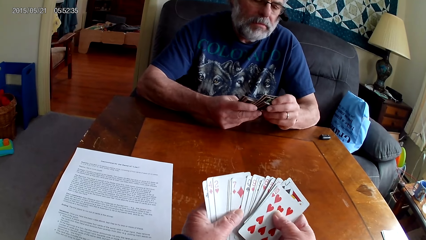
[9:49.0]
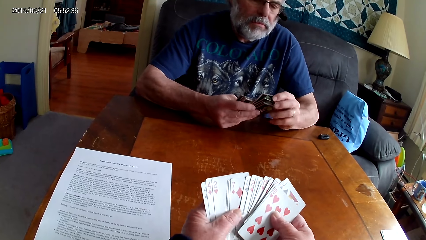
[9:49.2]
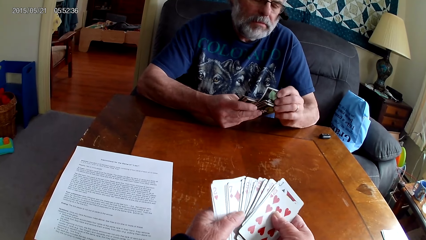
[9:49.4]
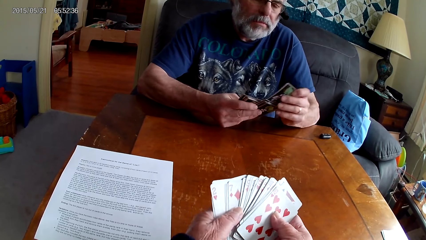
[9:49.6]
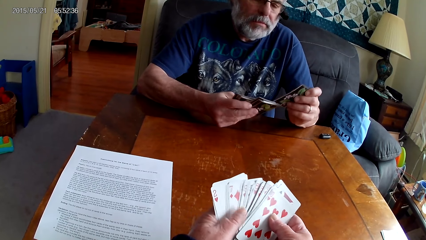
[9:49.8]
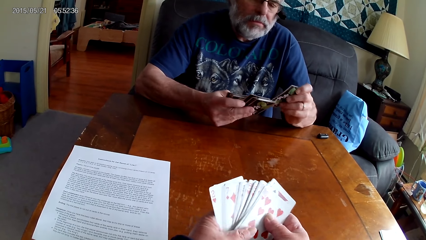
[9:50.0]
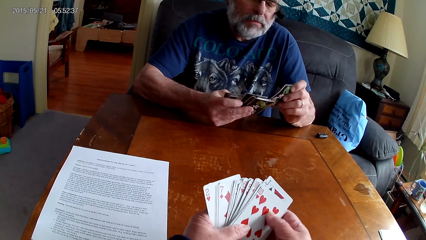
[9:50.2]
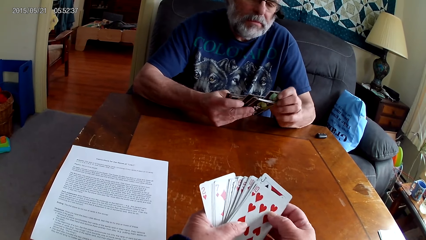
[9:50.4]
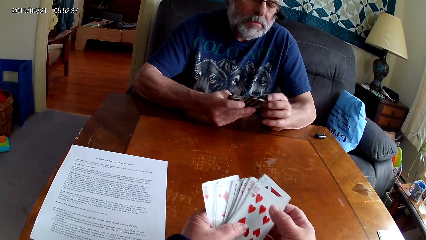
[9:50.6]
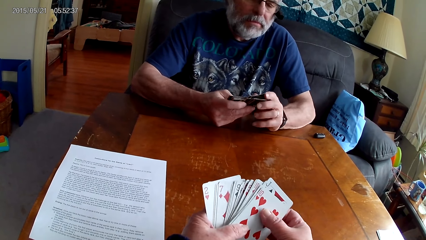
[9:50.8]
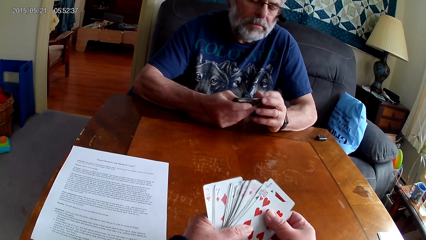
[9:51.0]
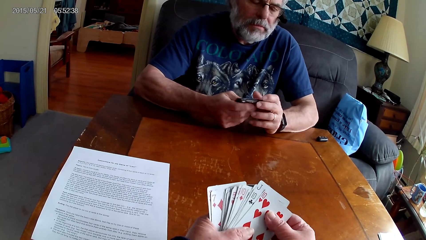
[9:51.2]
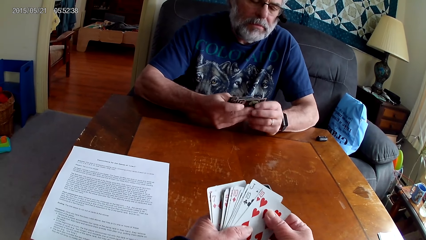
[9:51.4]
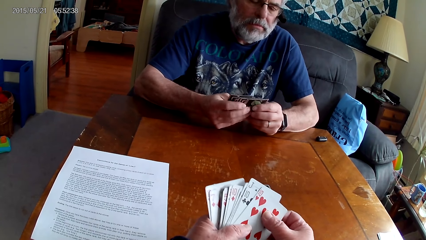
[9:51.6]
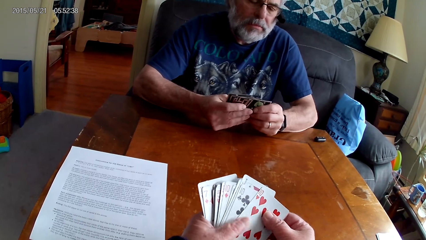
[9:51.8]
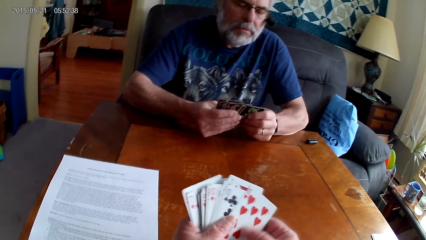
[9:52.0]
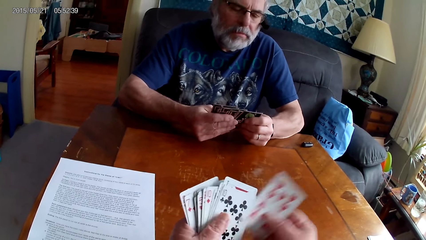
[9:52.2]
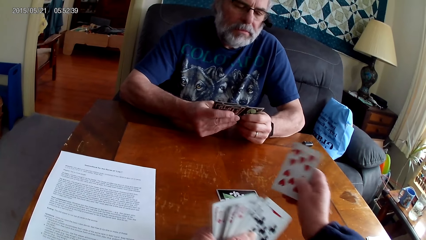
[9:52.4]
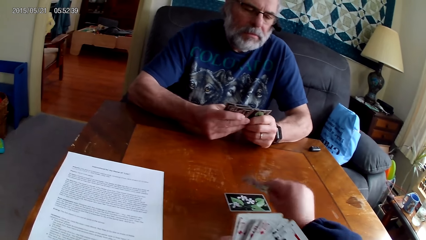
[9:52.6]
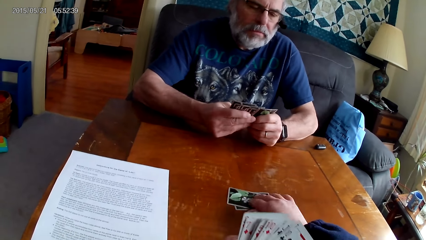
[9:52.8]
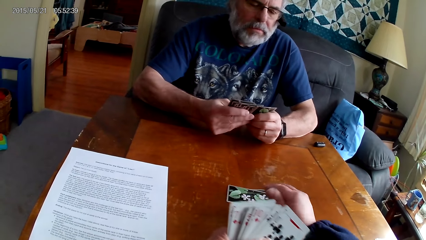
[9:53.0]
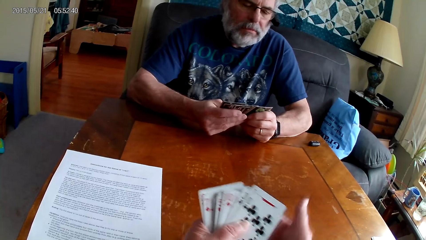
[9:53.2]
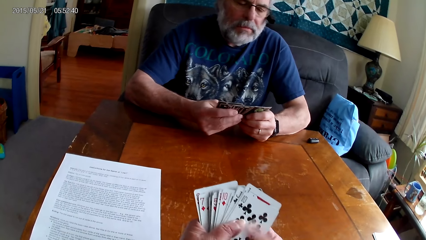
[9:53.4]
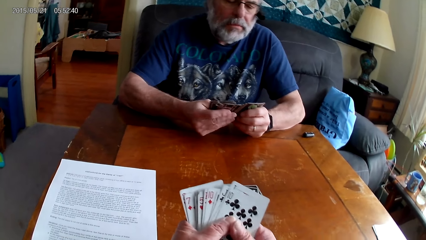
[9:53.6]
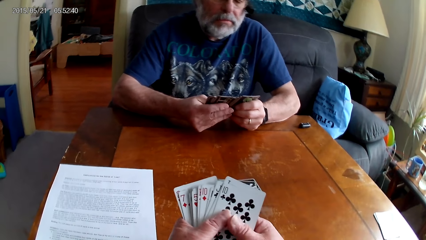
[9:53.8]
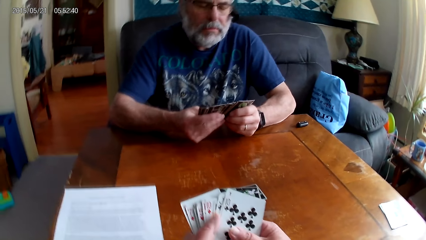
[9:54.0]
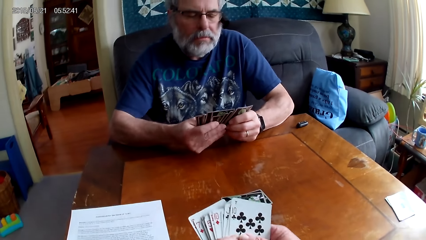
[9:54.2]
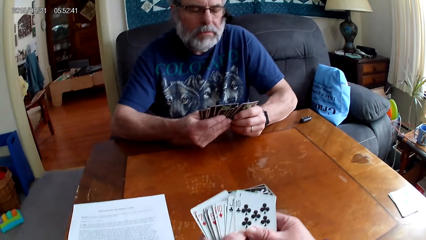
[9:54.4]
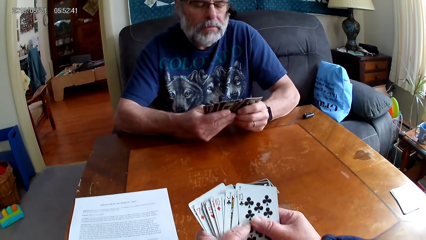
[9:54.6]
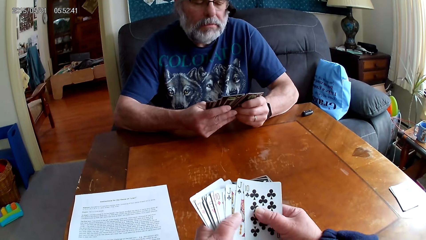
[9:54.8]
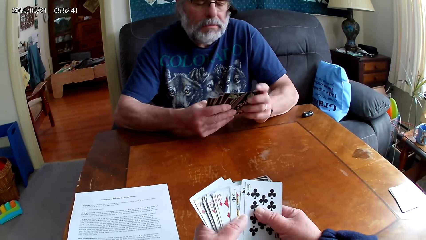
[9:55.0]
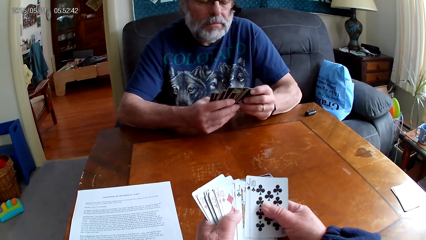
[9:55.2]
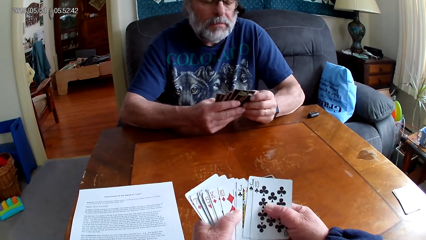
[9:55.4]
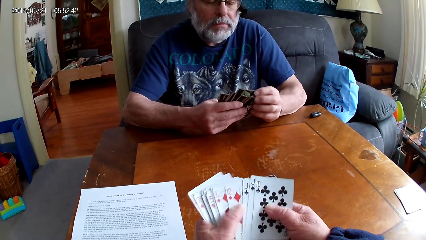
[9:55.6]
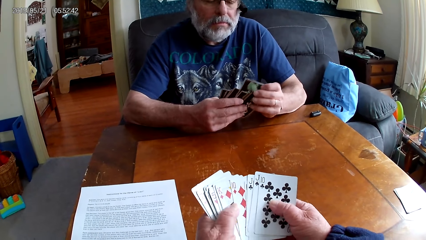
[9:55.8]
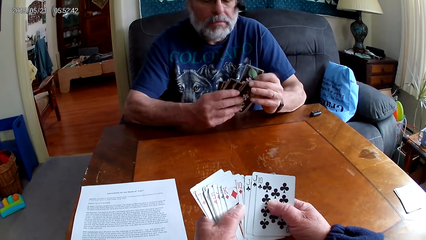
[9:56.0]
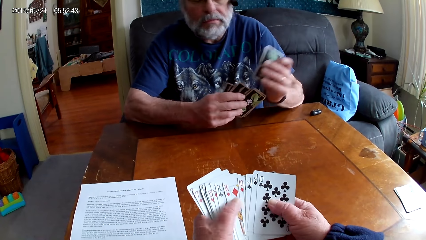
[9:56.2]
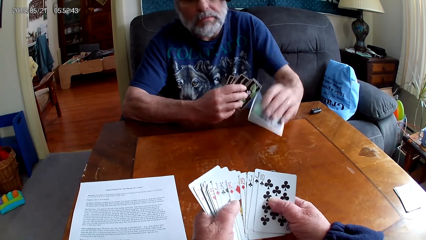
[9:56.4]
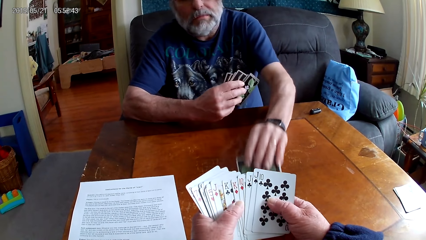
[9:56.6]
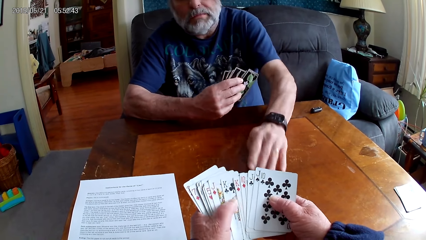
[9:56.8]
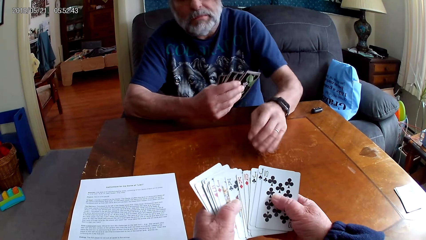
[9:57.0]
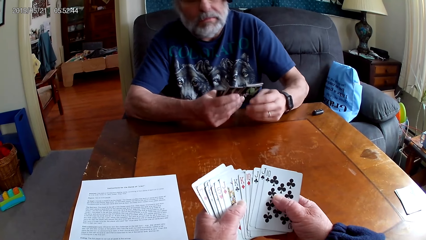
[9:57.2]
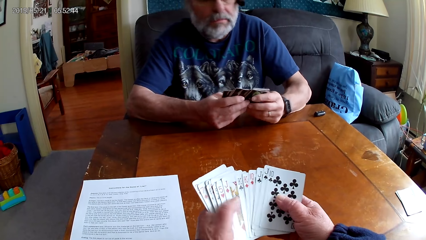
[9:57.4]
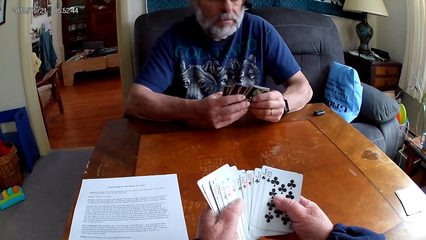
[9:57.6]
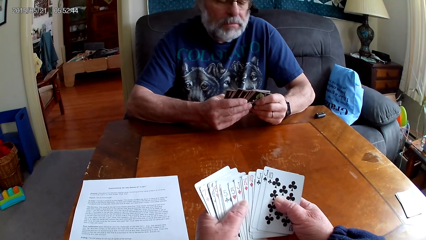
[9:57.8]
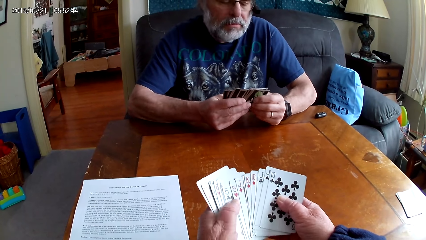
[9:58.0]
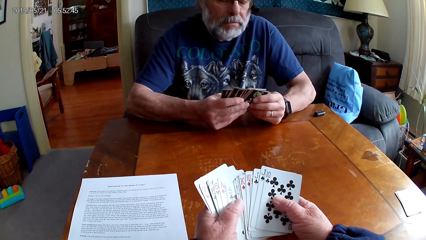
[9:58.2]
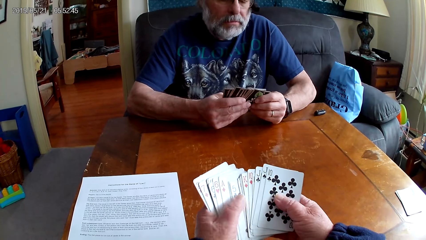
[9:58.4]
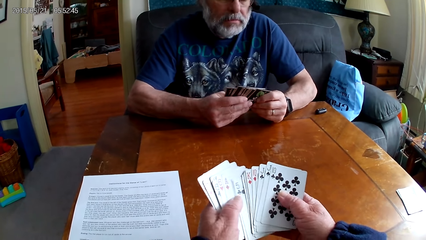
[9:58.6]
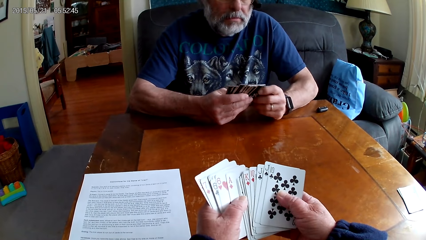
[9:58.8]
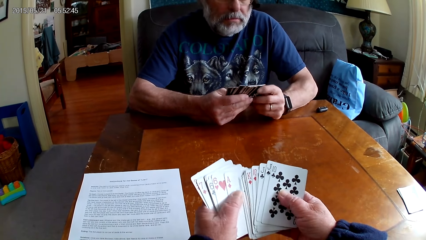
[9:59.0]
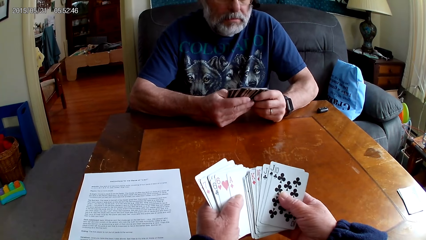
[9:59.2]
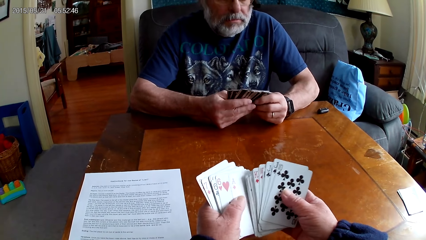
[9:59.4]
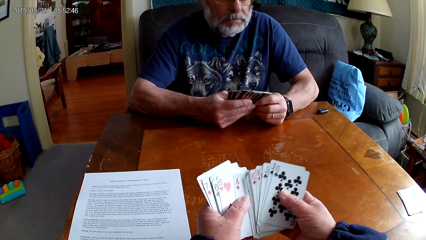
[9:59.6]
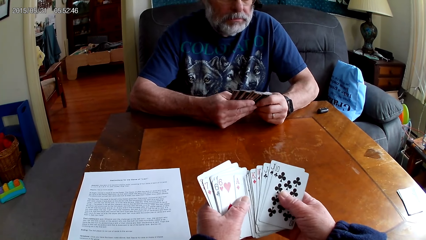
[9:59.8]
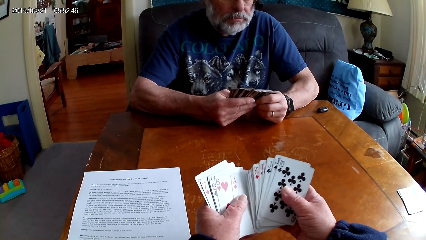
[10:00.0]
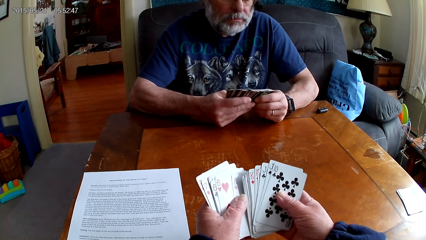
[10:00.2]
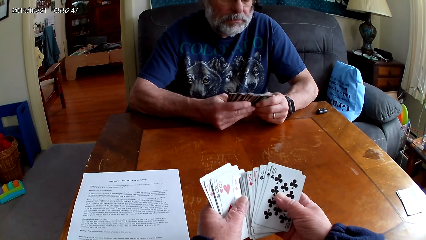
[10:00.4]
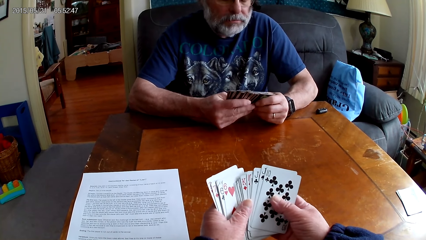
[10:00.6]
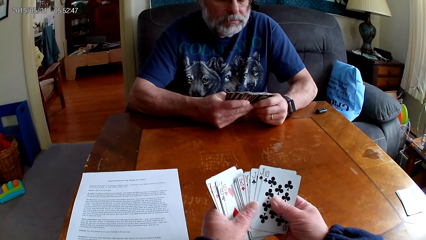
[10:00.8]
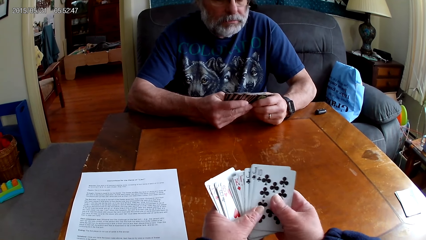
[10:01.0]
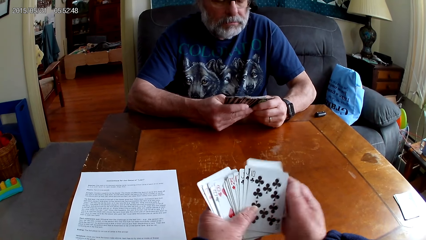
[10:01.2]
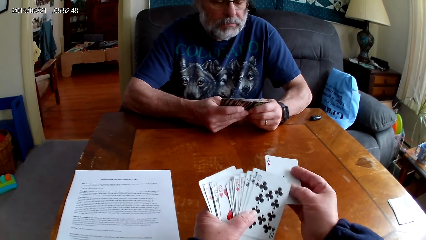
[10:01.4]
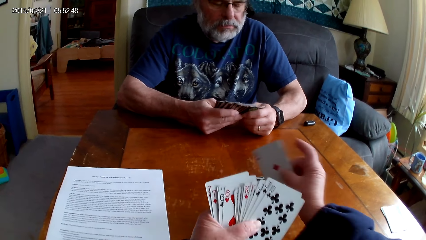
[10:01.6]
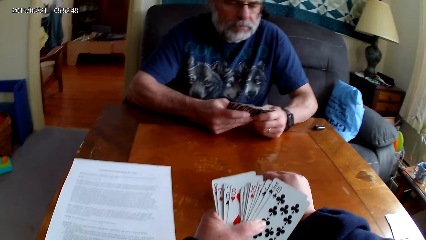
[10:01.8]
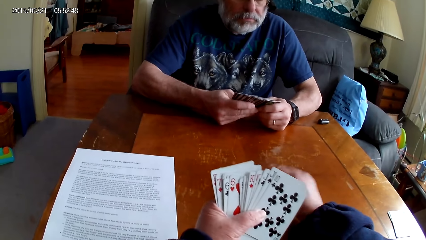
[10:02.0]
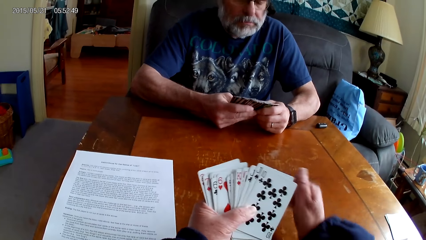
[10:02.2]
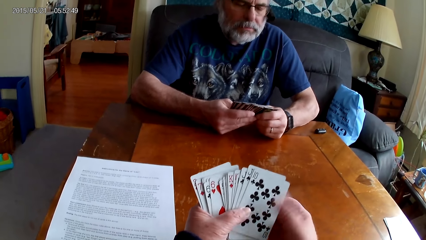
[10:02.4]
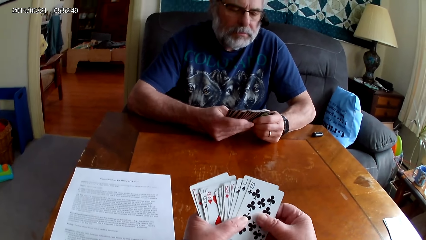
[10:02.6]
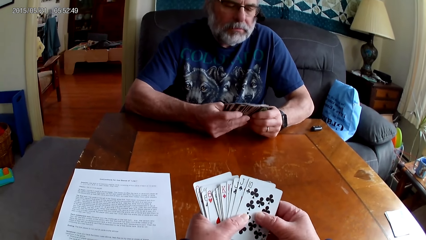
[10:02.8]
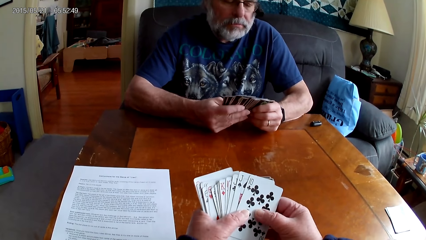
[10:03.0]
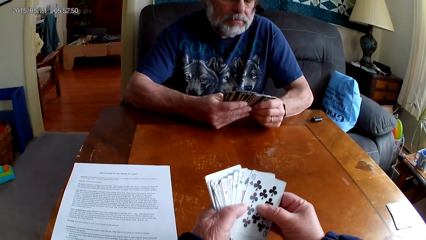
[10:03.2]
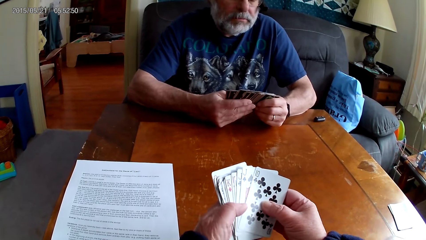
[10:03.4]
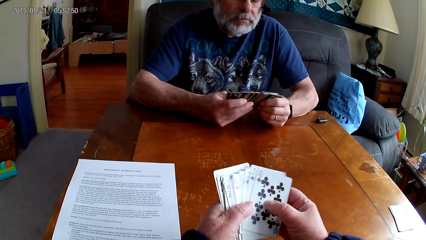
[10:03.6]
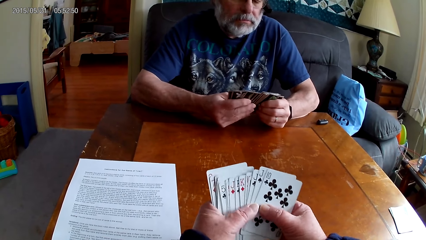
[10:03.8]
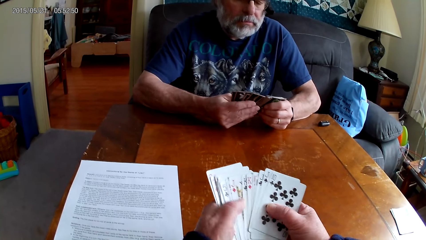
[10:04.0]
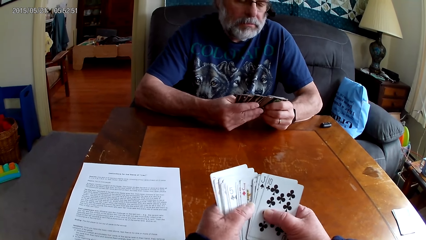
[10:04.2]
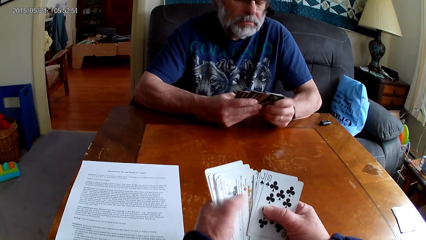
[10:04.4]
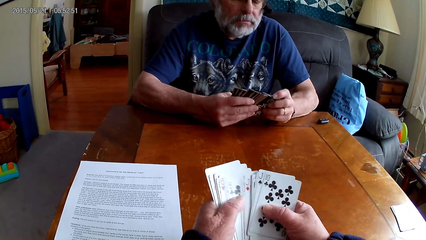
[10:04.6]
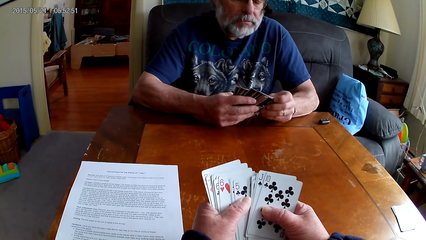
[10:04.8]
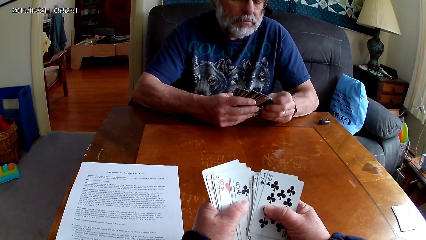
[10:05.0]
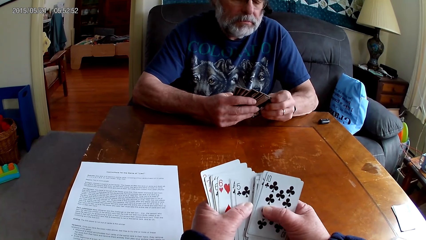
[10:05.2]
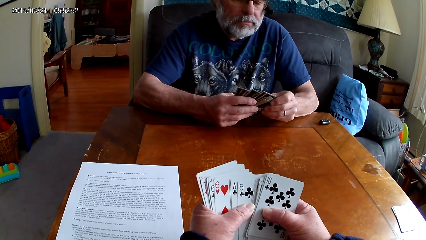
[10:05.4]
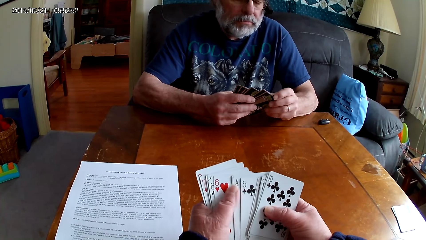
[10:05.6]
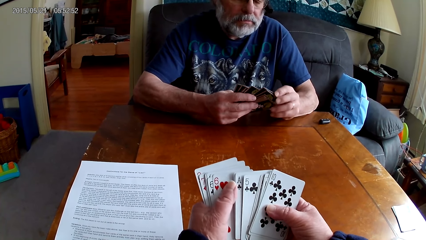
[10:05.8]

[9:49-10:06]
The camera wearer puts a card on the table. They arrange the cards. A person puts a card on the table. The camera wearer arranges the cards. They put a card on the table. They arrange the cards.
